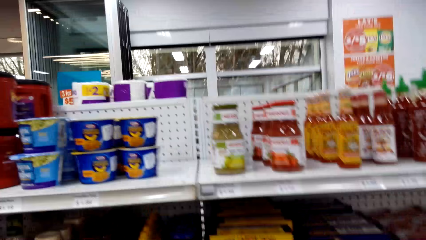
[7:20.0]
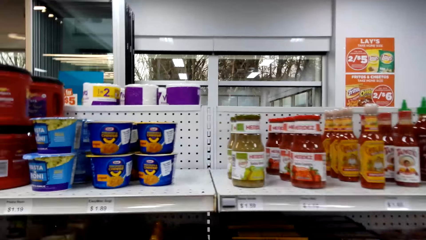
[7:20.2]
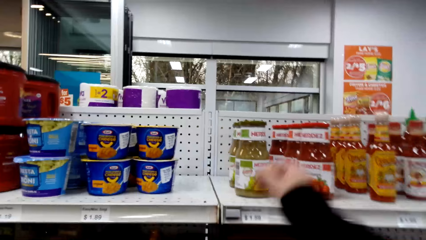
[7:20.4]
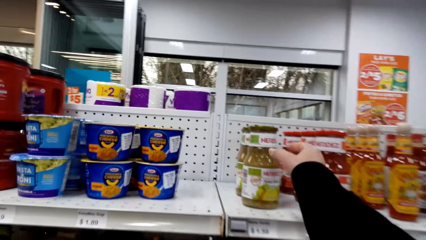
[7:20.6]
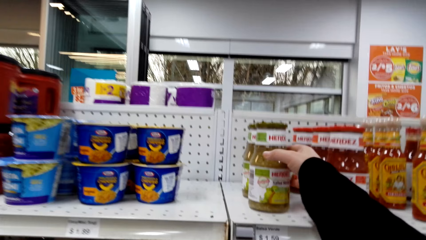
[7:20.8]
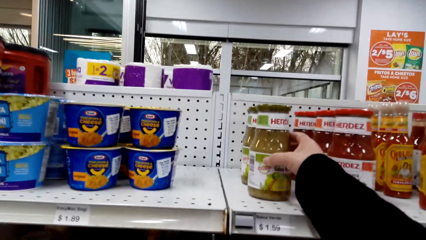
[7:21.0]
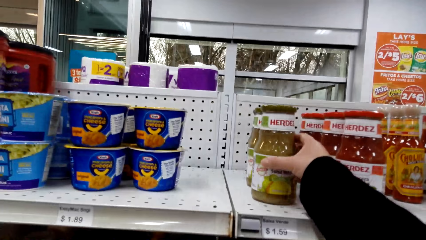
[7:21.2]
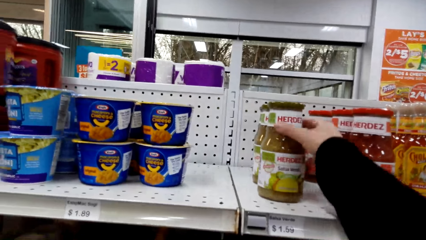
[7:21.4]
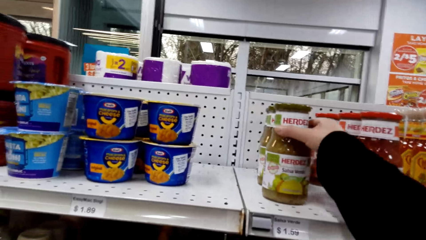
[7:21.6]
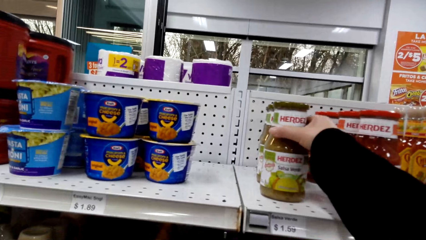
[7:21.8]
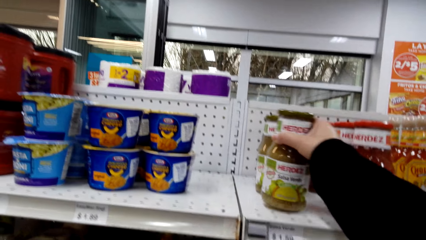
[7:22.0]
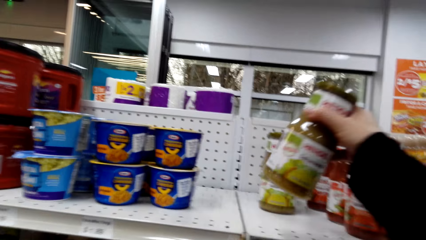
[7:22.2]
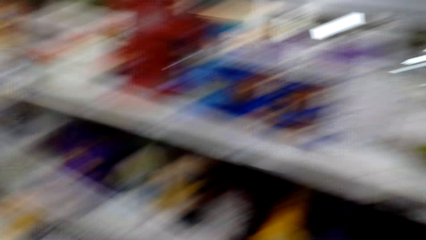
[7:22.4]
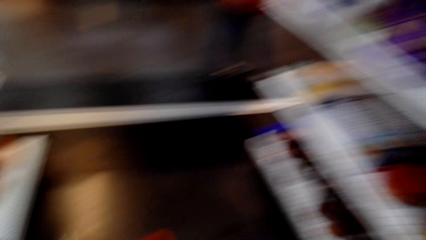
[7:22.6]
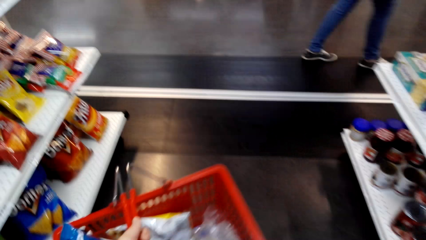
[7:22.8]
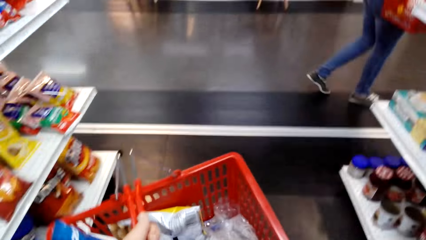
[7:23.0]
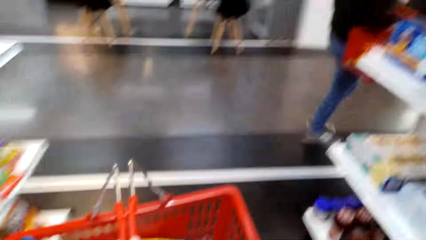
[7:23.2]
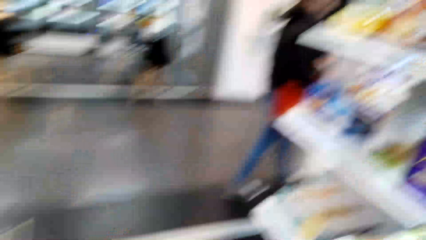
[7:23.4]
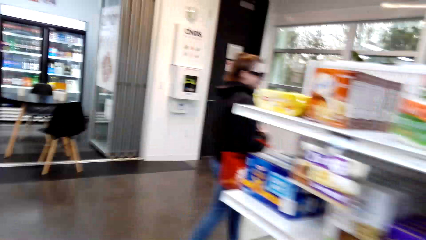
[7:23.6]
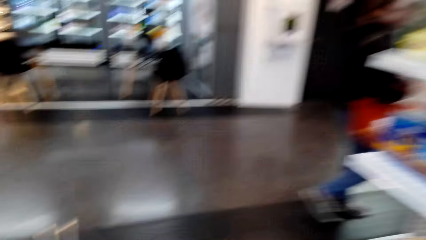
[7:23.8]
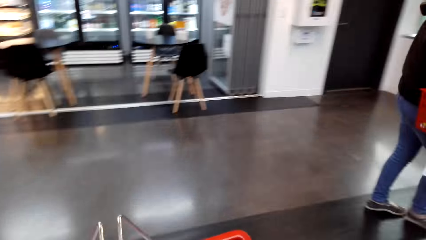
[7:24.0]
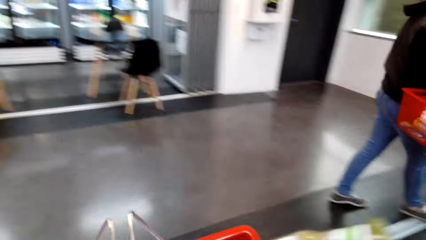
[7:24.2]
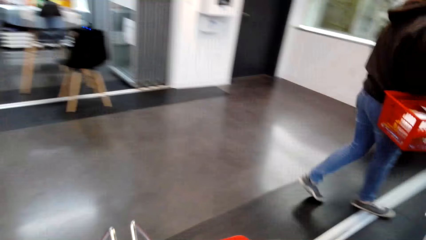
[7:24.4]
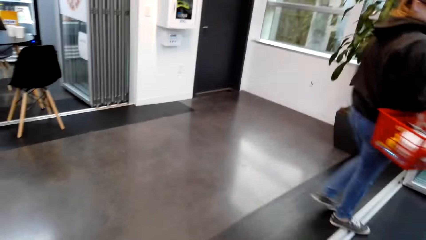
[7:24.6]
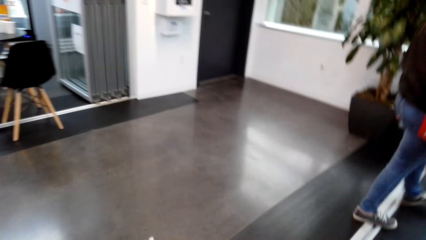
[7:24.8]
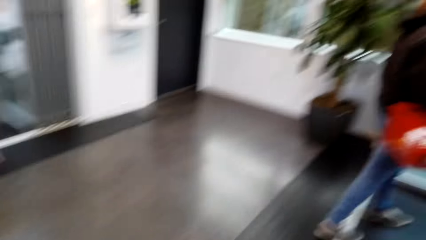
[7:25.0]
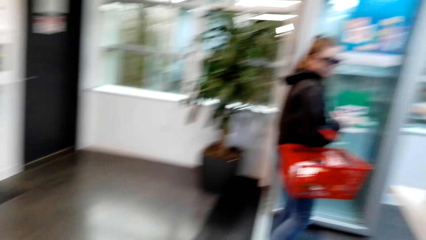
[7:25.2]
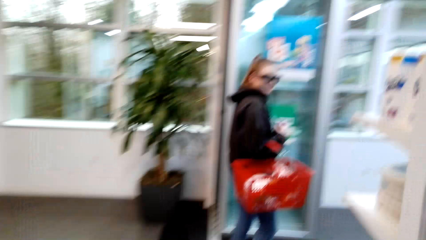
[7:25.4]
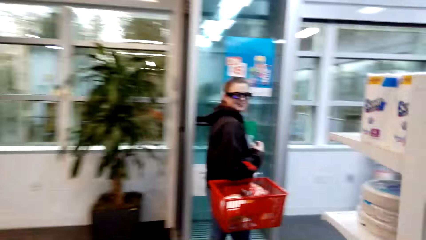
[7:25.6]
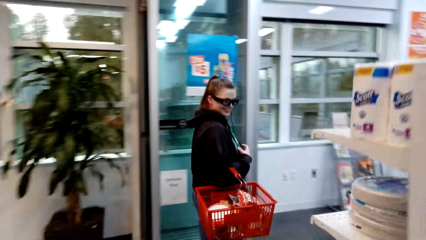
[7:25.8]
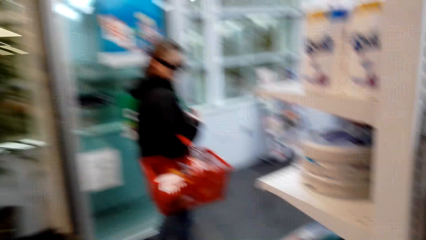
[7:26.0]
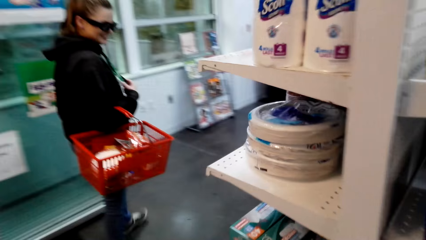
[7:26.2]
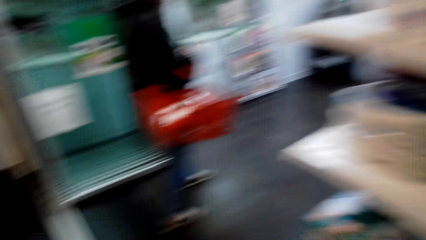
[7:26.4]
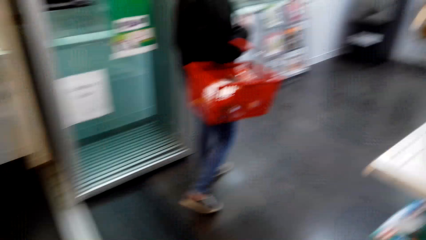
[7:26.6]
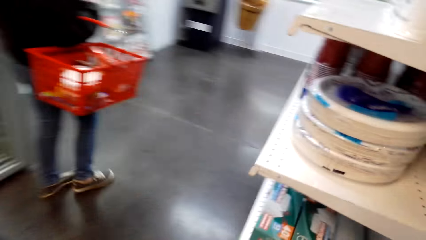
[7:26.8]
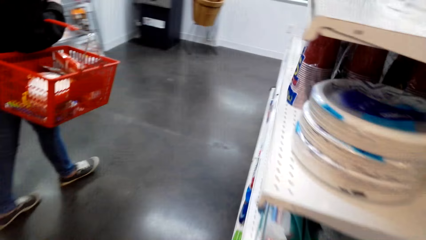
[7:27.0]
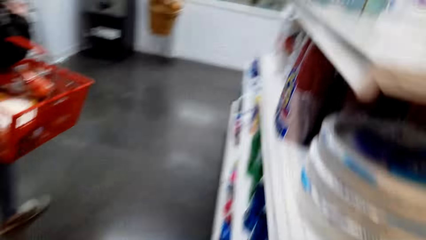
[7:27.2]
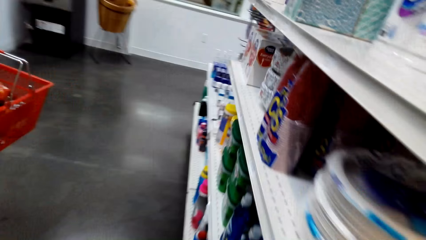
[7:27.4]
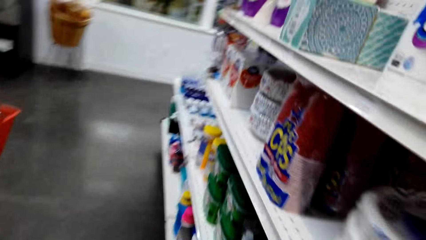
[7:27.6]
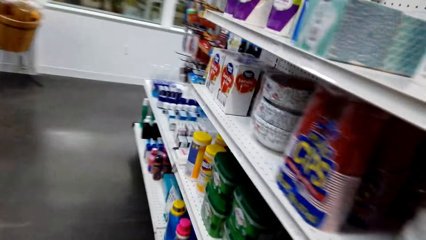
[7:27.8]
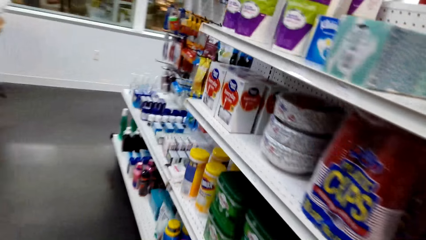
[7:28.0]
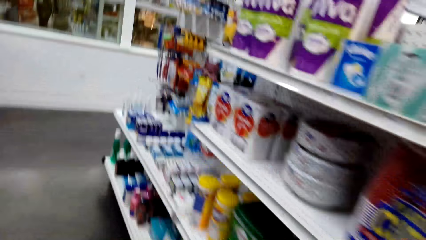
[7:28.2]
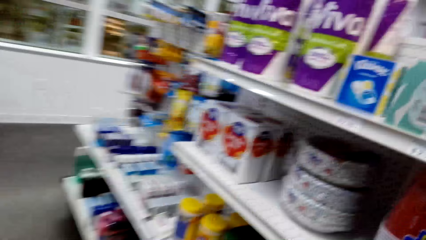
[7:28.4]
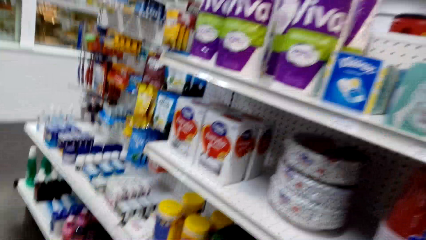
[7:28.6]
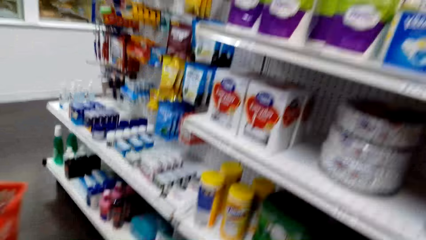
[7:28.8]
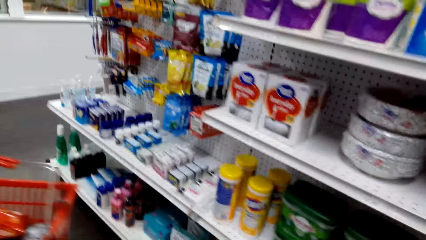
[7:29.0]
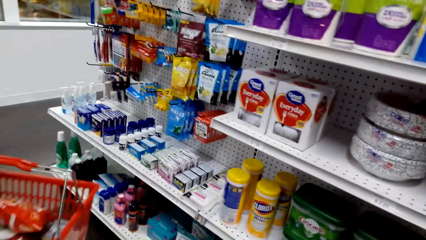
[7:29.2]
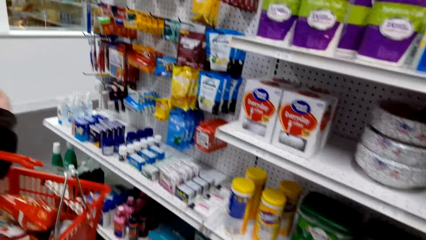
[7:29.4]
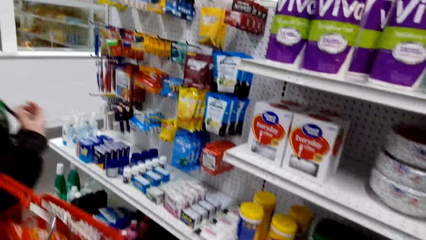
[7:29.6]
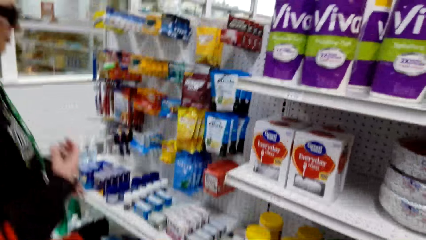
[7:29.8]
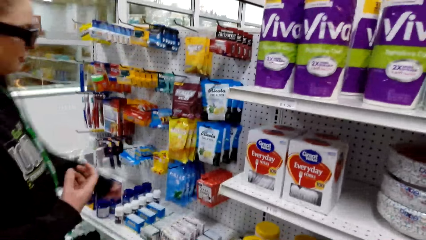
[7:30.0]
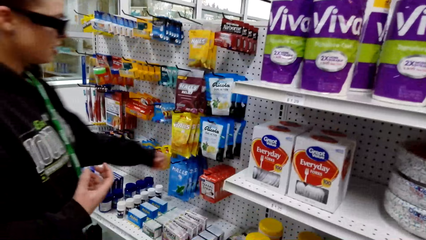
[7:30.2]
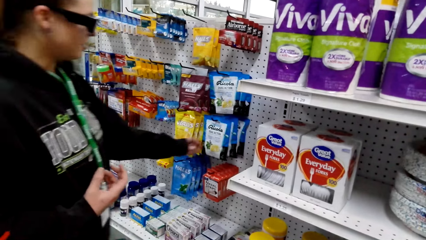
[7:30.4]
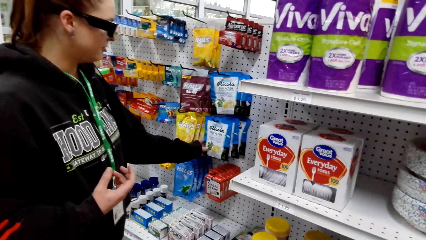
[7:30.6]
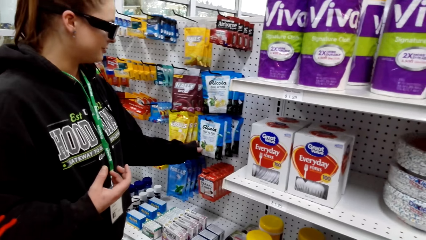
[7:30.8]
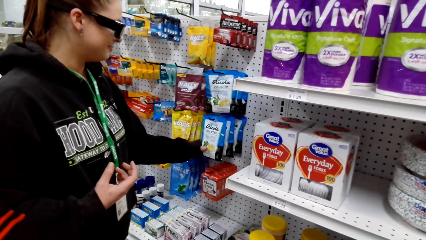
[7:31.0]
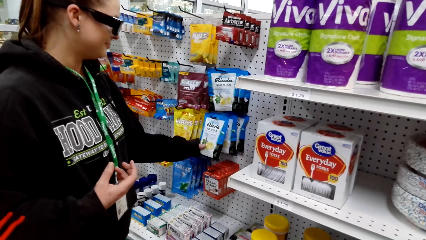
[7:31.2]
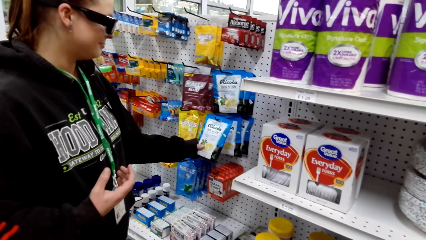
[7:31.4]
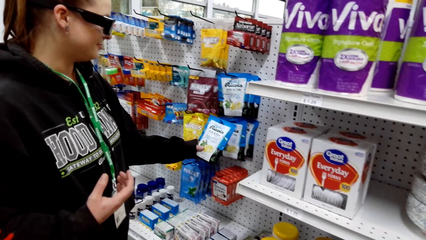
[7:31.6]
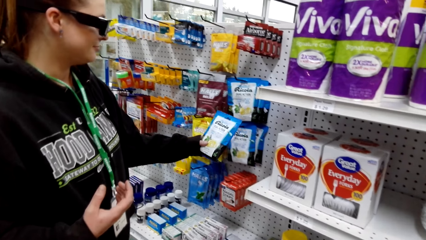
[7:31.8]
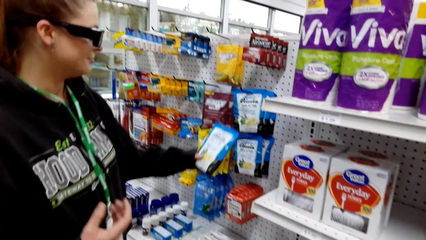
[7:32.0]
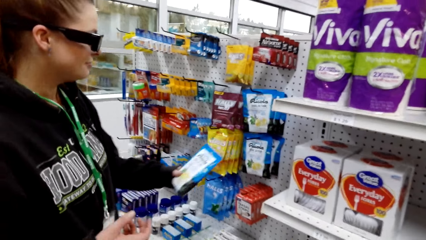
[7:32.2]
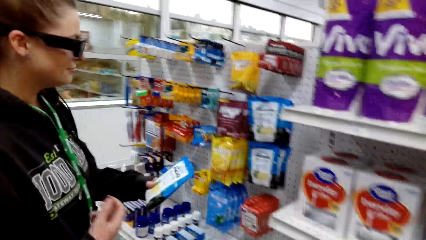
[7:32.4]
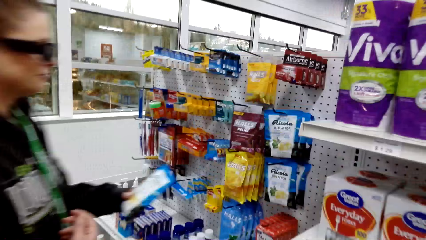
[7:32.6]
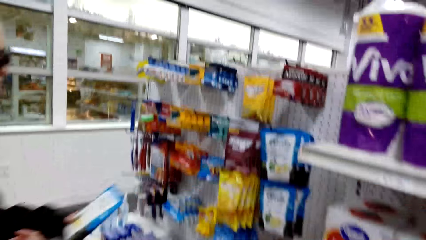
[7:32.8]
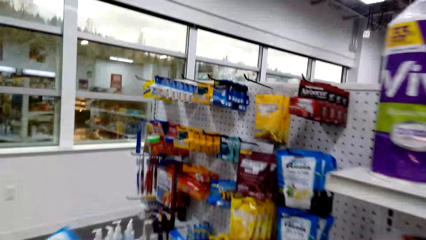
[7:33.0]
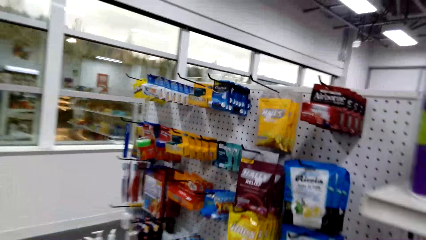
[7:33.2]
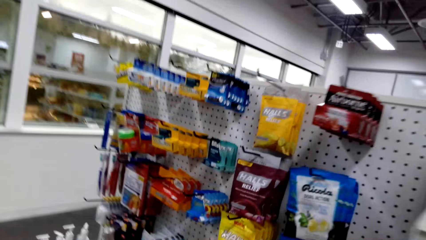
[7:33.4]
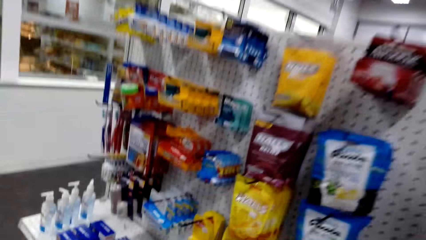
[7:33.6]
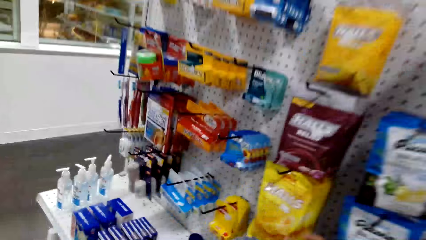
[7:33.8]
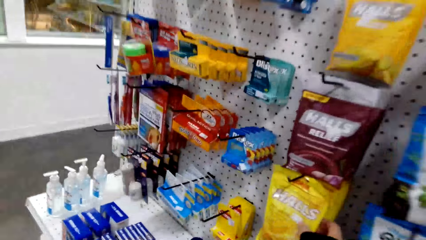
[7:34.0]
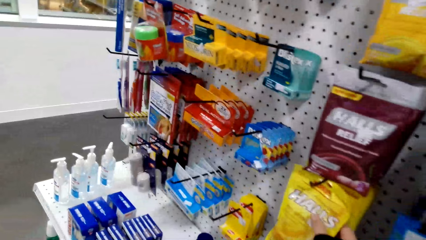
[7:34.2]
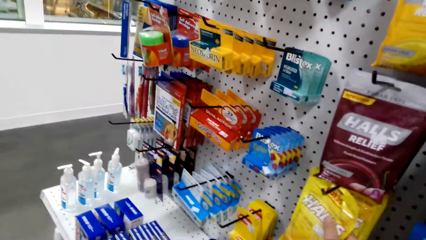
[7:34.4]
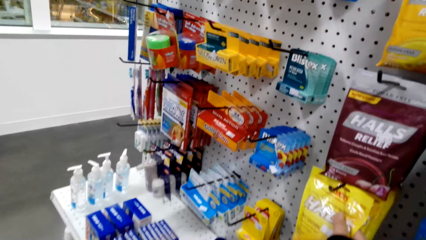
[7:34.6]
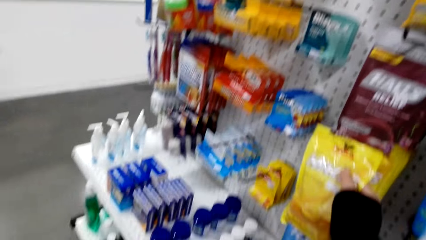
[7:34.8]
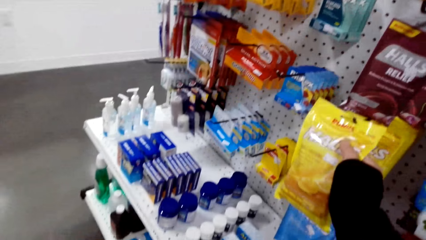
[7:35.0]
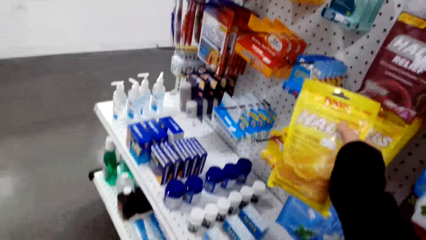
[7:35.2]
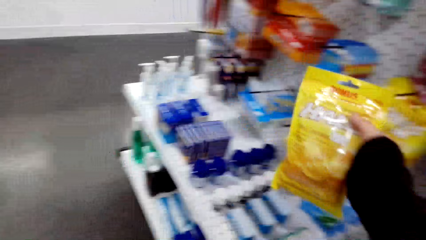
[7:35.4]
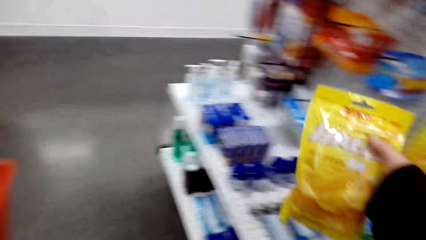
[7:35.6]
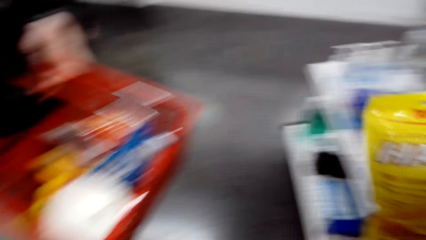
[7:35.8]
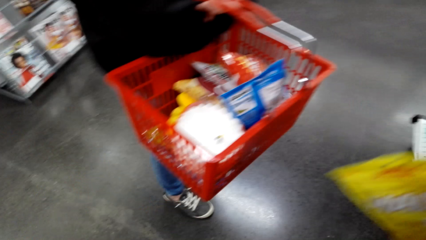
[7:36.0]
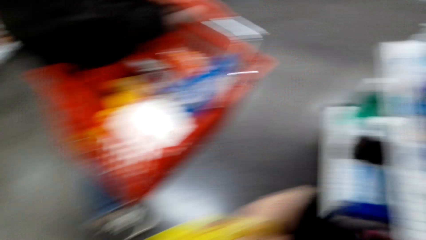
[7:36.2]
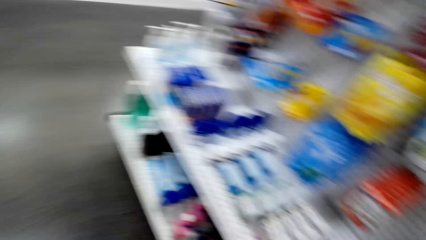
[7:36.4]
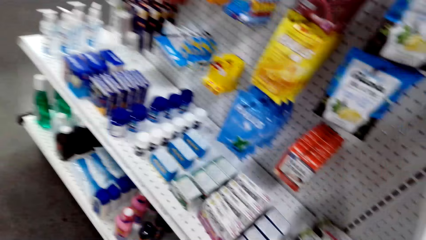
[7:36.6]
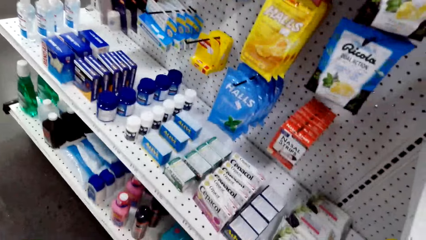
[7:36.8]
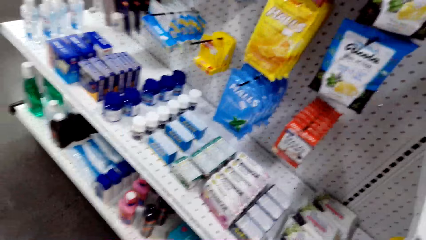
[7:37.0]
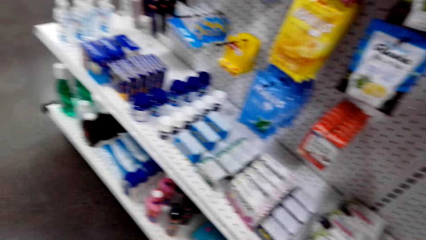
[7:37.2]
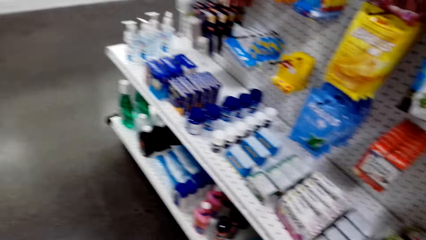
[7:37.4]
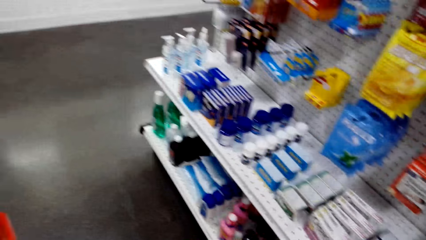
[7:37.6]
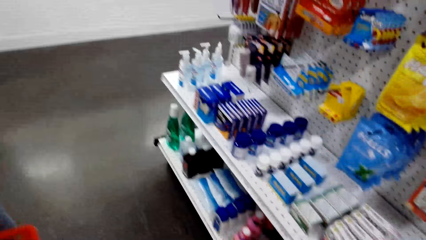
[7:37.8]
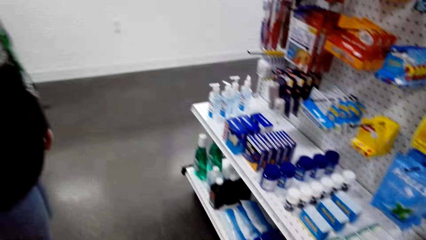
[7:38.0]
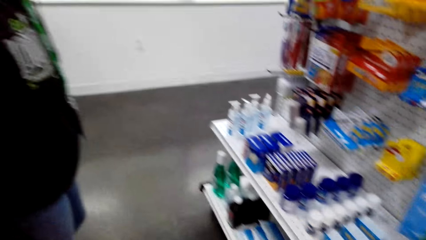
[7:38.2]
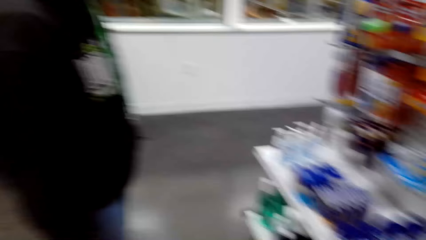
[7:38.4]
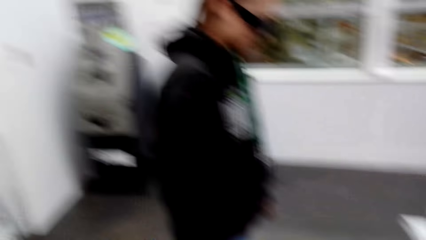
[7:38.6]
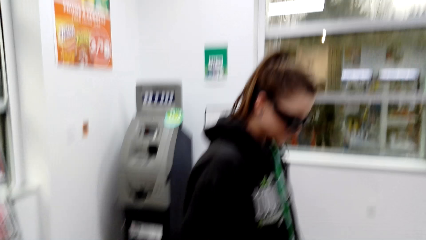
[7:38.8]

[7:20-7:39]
The camera wearer stares at the shelf. They pick a tin of salsa powder on the shelf. They touch a bottle of something. They put the tin of salsa powder in a cart. They converse with a woman. They walk in a supermarket. They walk around the shelf. They look at items on the shelf. They converse with the woman. The woman picks a sachet of lemon powder on a shelf. The camera wearer picks a sachet of lemon powder on the shelf. They put a packet of lemon powder in the cart. They look at items on the shelf.
